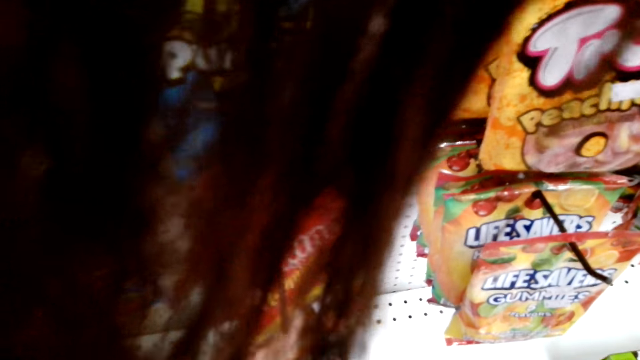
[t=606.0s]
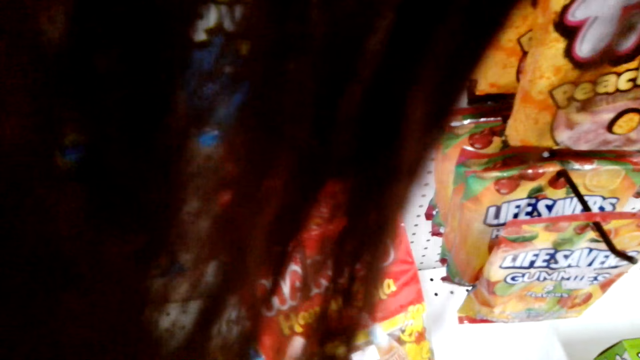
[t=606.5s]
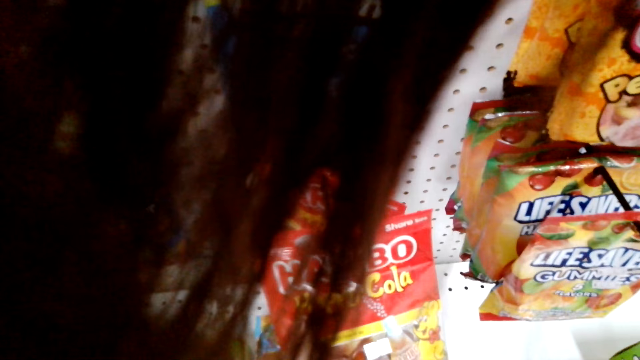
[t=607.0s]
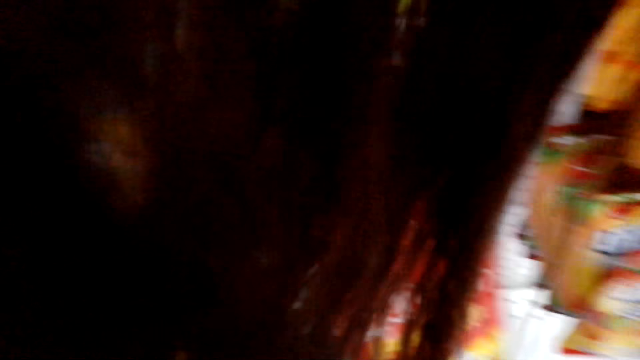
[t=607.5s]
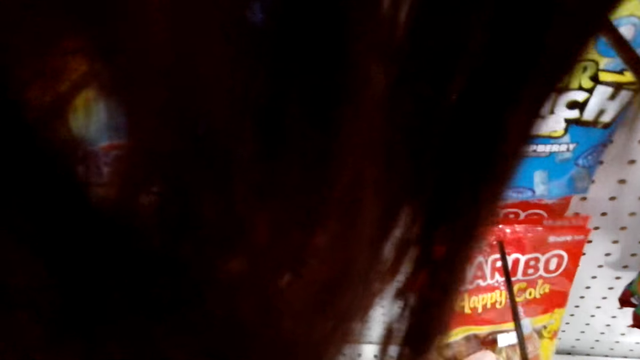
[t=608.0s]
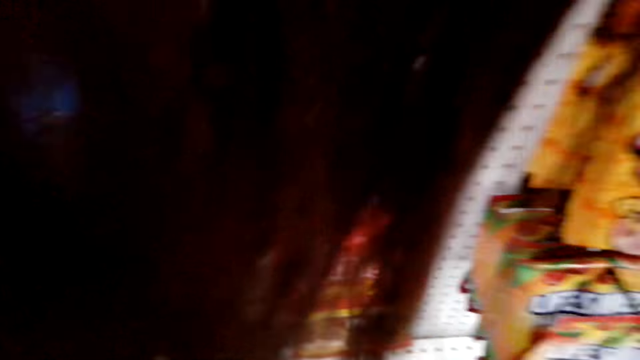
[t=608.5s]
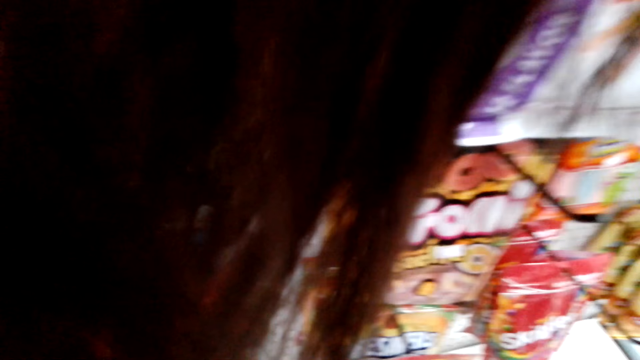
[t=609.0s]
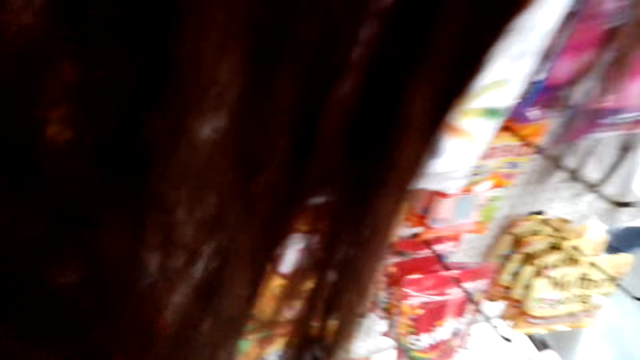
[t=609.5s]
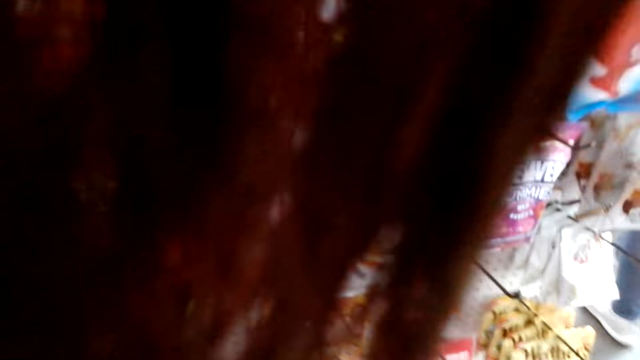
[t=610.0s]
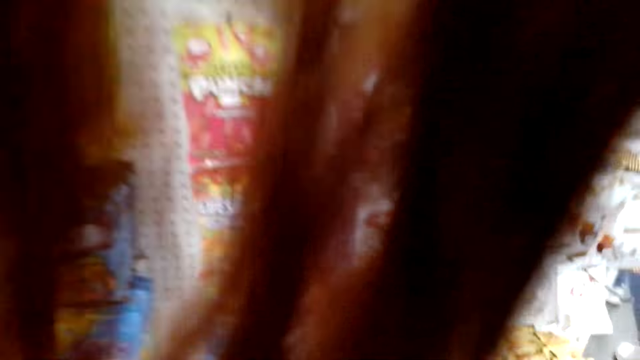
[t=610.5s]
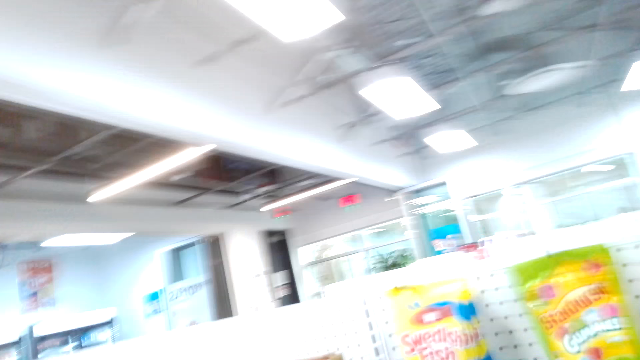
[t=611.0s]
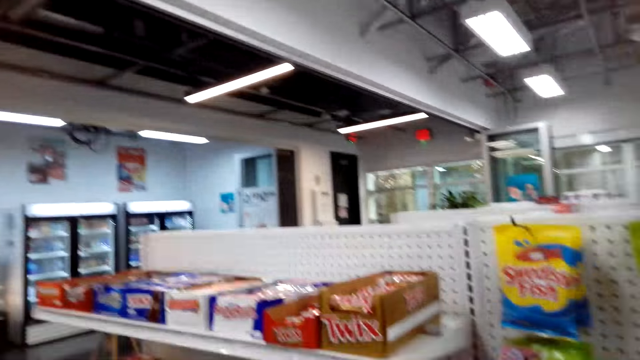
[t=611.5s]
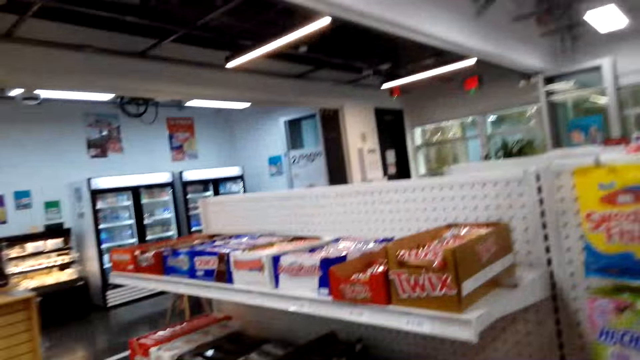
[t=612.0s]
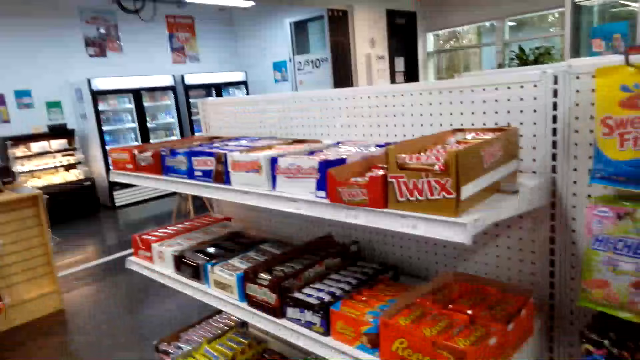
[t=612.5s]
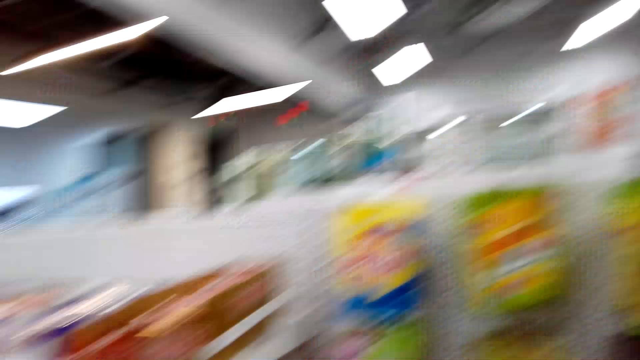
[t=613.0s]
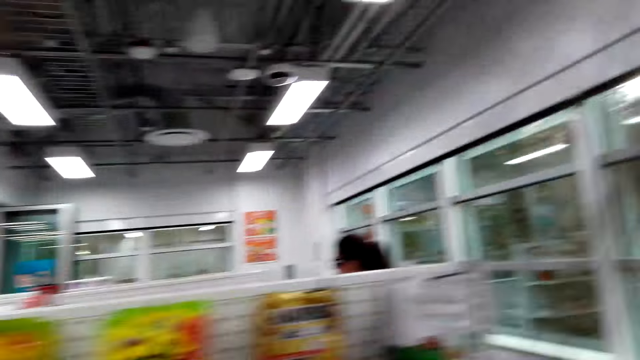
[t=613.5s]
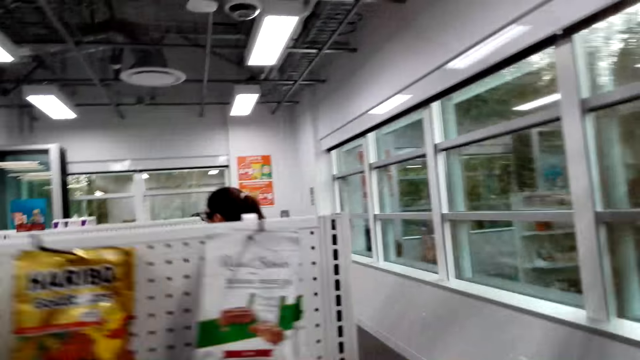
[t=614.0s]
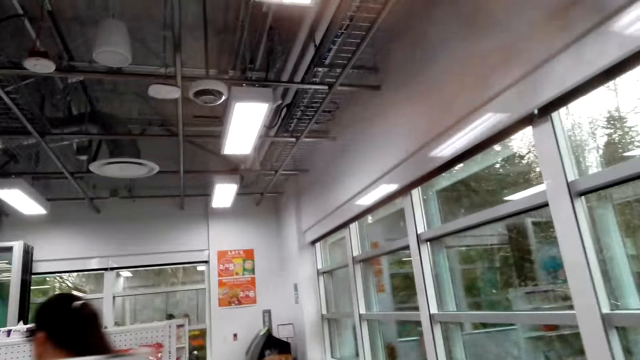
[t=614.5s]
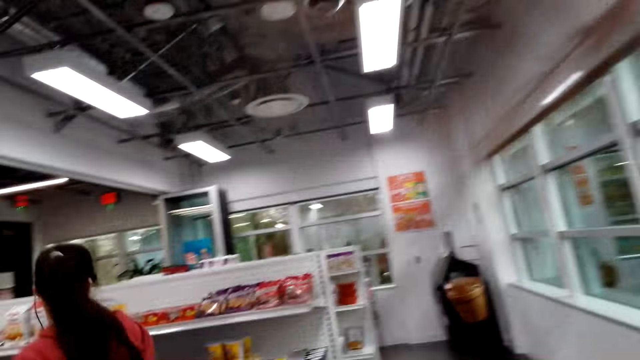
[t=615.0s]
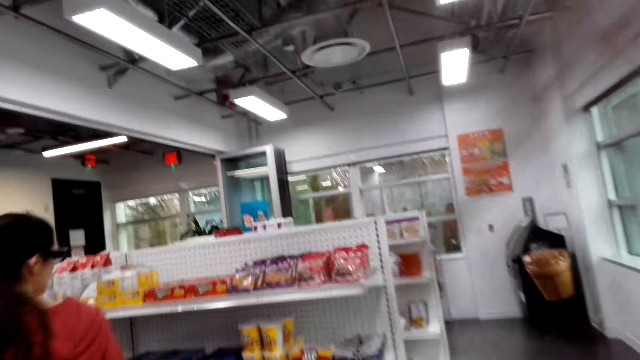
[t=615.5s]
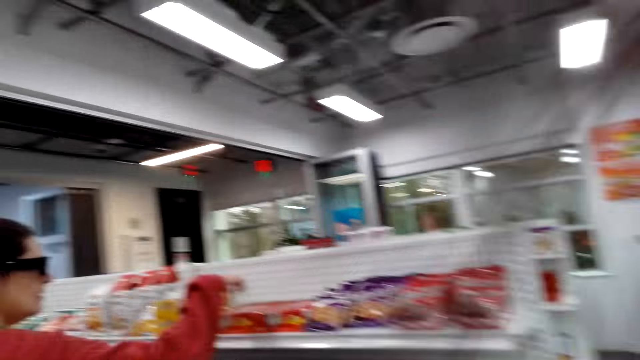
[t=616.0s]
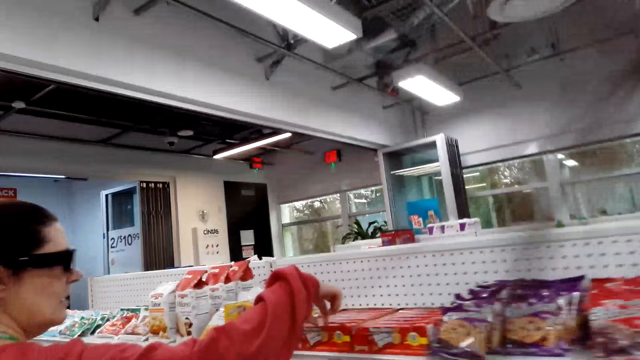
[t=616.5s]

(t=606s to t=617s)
The camera wearer turns towards a woman. They talk to the woman and follow the woman.

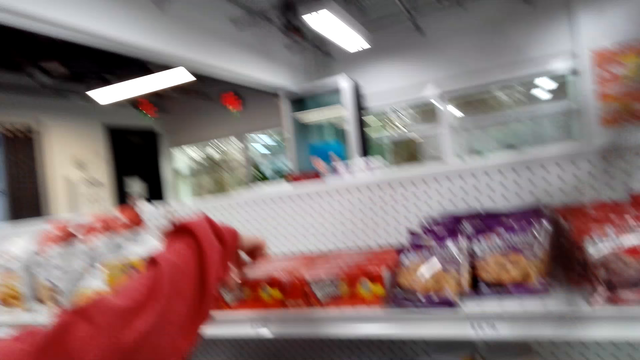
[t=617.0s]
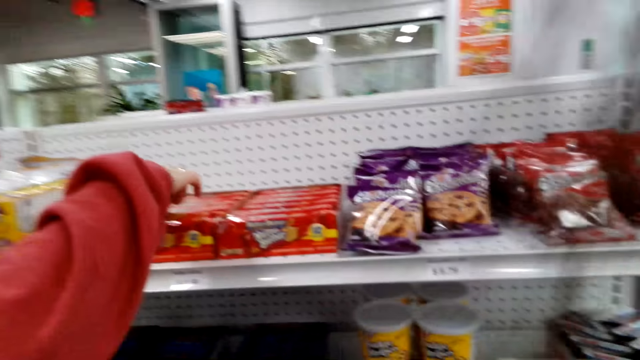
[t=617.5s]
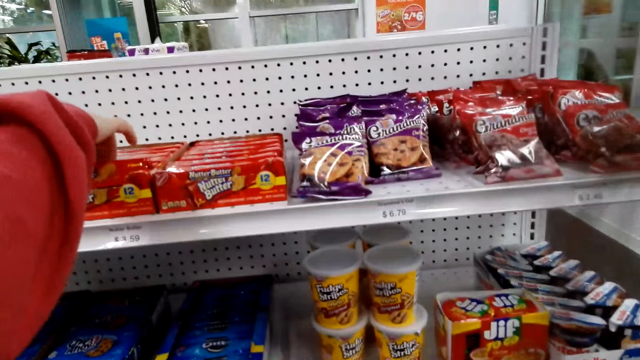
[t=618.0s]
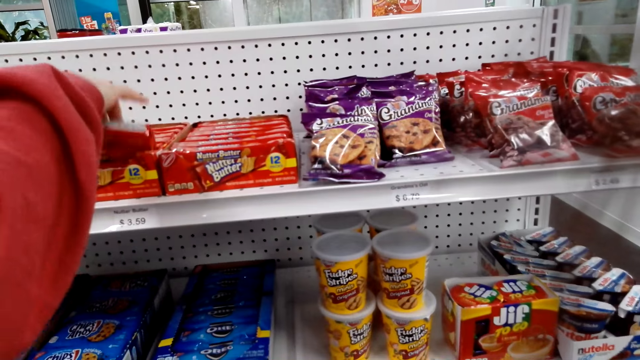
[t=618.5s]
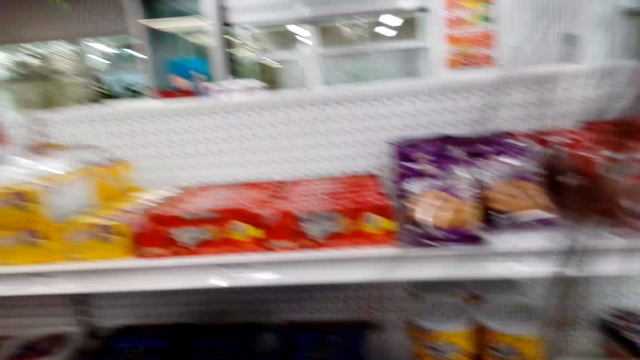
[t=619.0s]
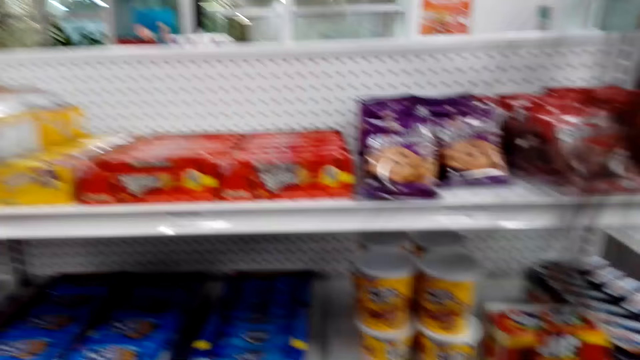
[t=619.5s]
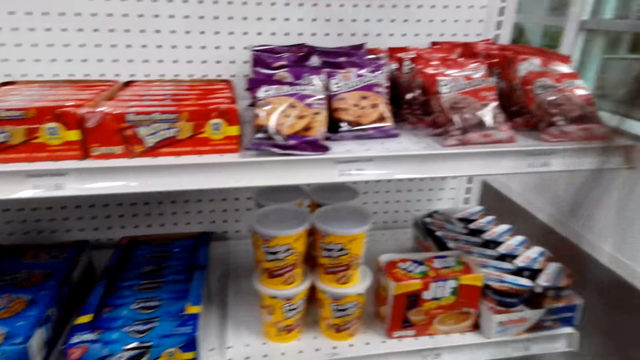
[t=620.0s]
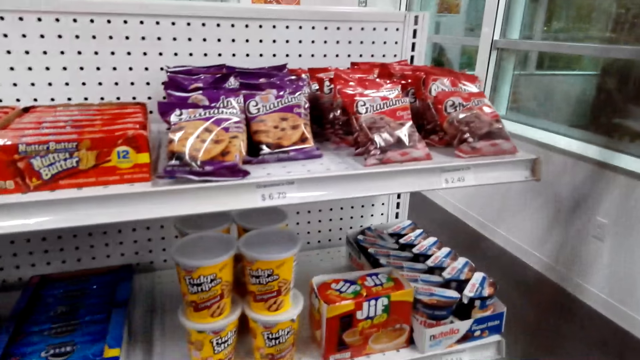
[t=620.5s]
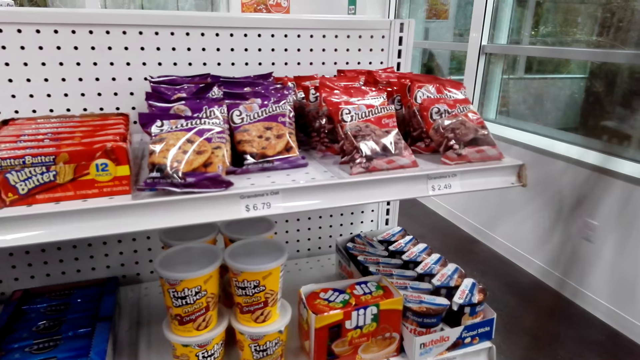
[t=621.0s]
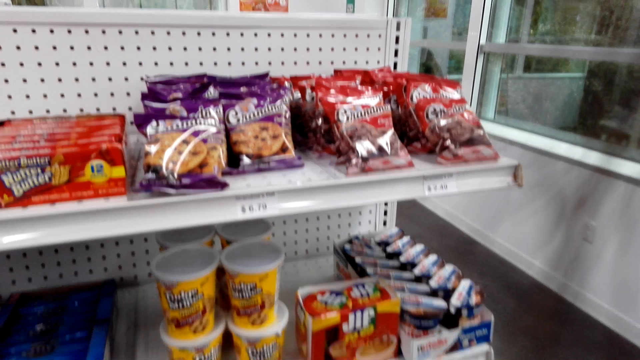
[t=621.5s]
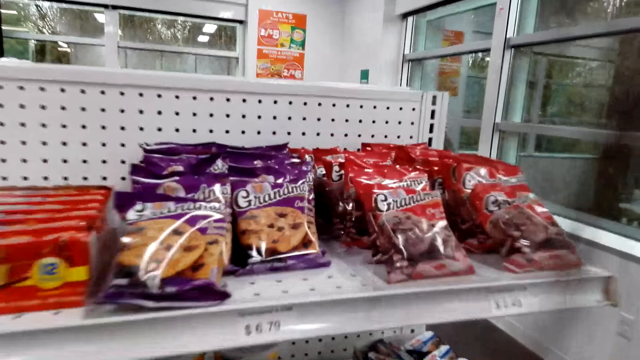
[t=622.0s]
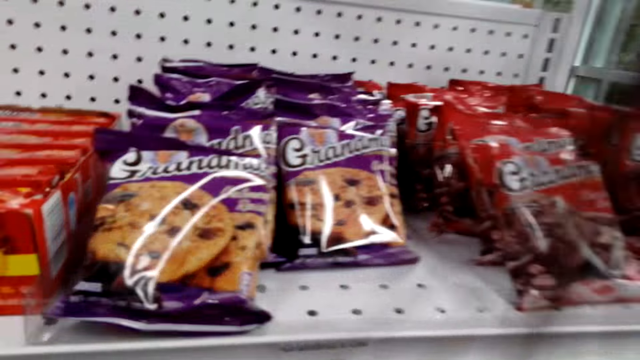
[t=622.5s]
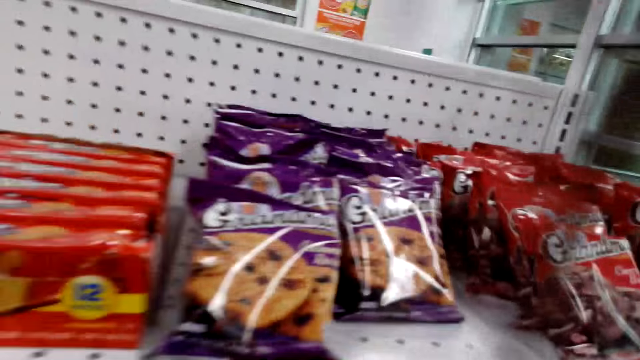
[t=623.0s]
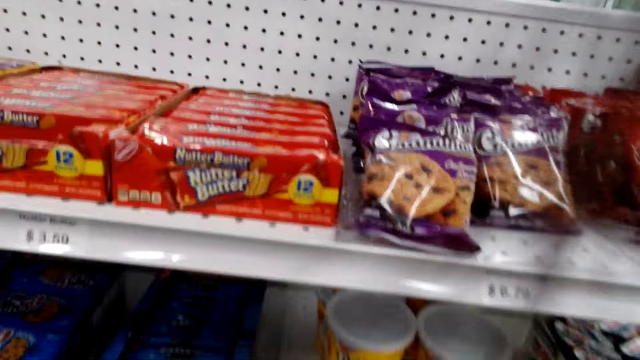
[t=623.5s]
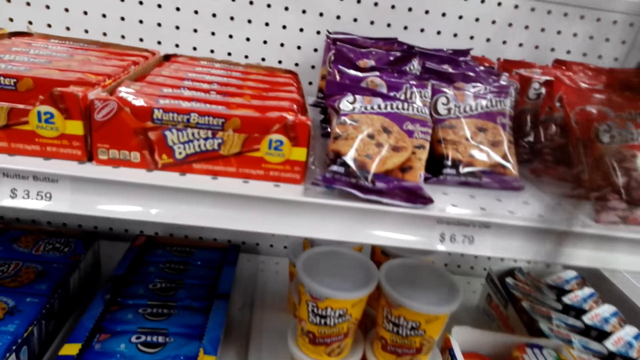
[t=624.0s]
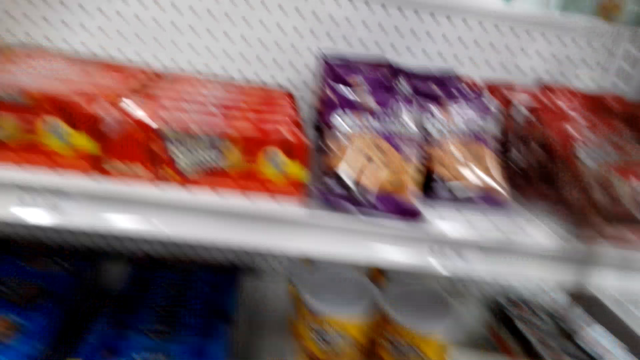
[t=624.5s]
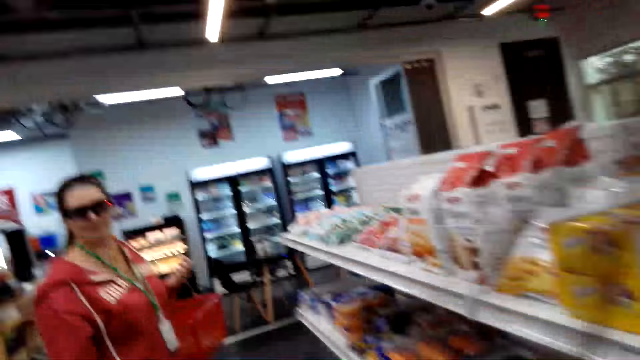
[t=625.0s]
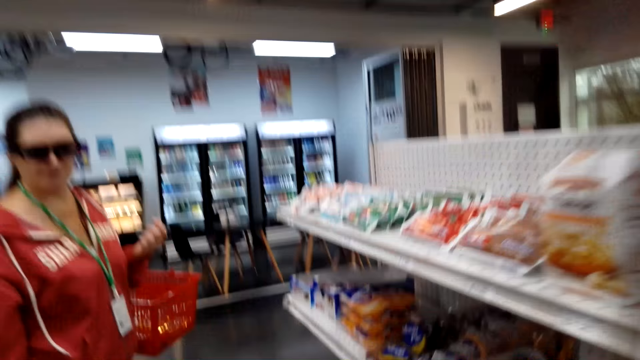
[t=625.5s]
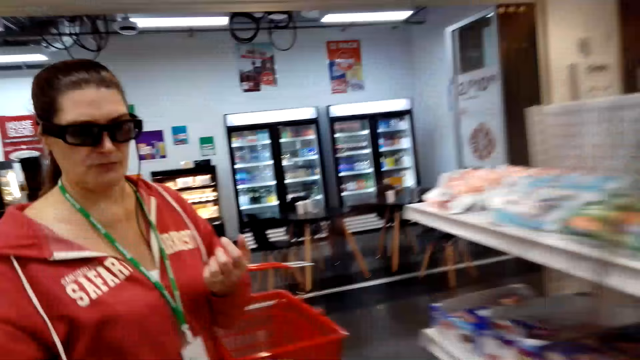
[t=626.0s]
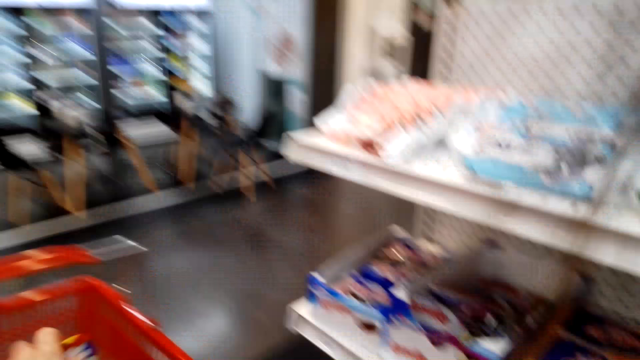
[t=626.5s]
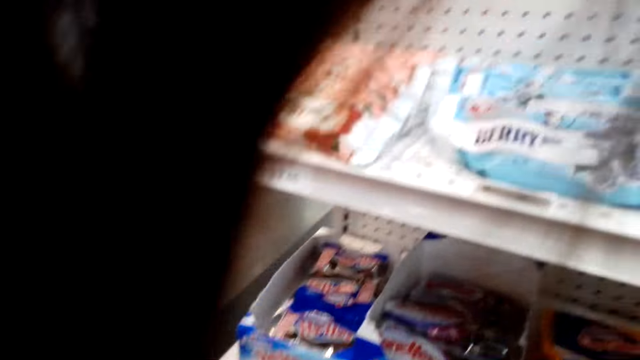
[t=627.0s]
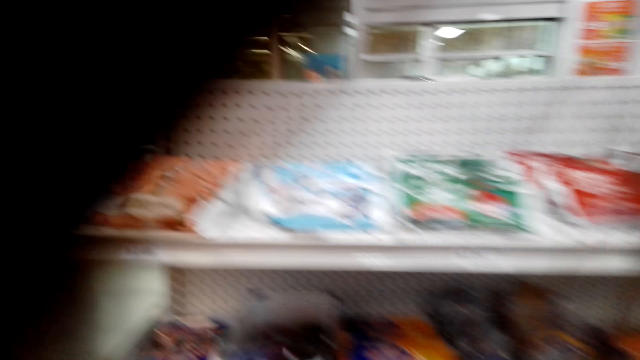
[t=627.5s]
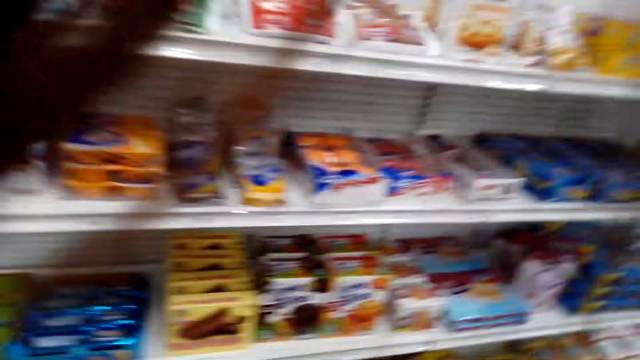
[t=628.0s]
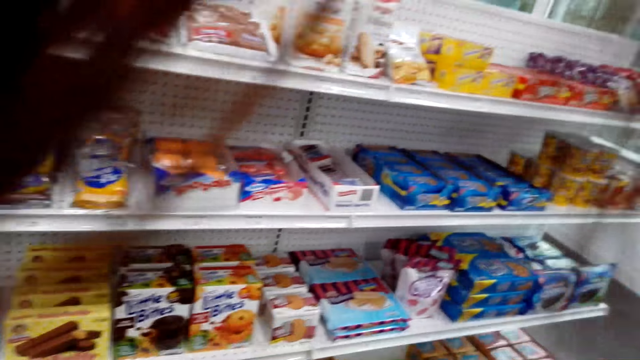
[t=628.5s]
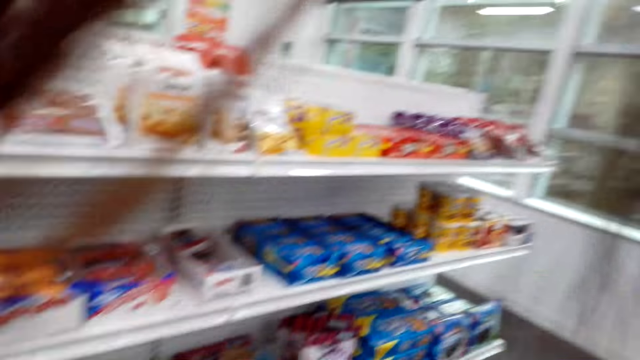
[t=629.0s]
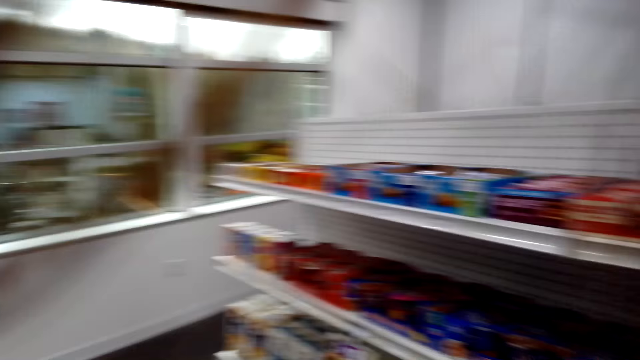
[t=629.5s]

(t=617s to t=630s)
A woman picks up butter. She picks up the bar of chocolate. The camera wearer inspects the racks. They talk to the woman. They walk towards the woman. They talk to the woman. They inspect the racks.
